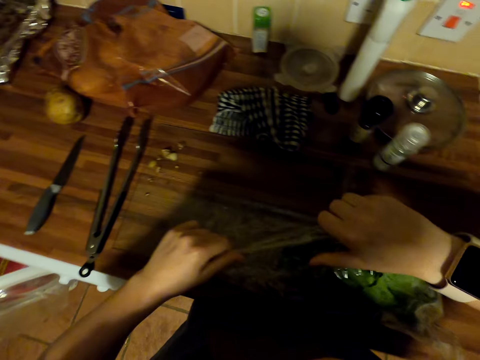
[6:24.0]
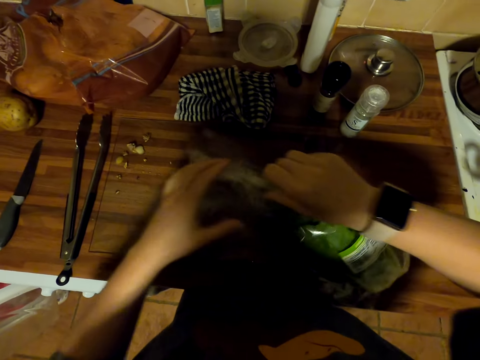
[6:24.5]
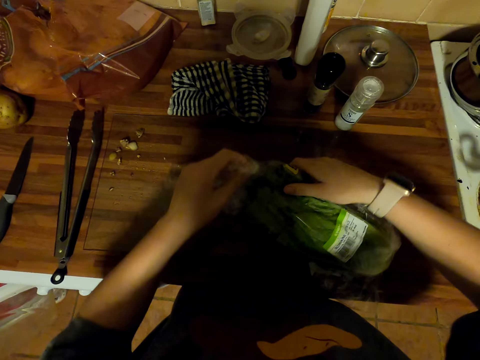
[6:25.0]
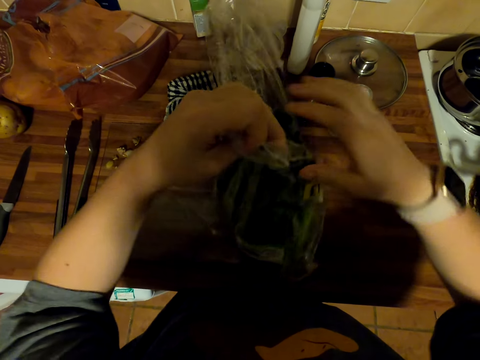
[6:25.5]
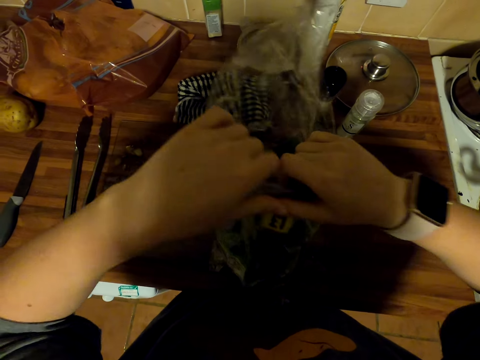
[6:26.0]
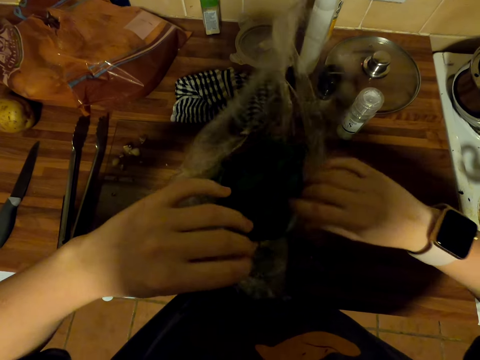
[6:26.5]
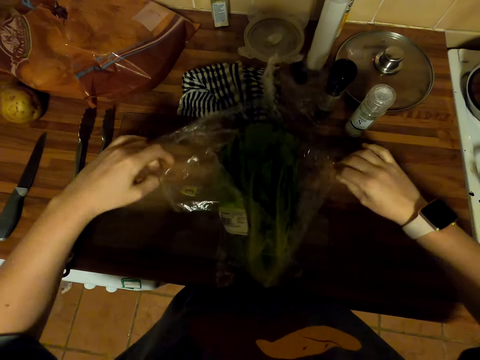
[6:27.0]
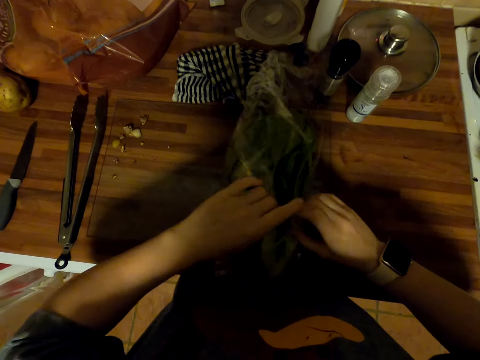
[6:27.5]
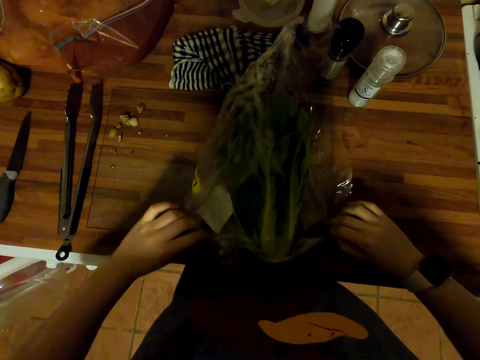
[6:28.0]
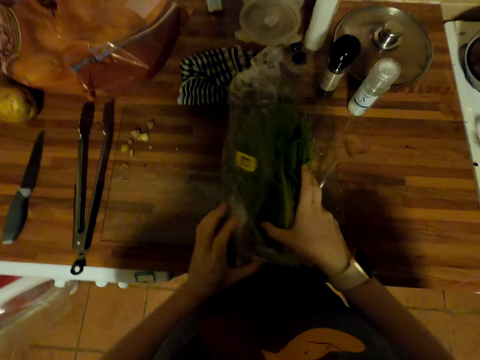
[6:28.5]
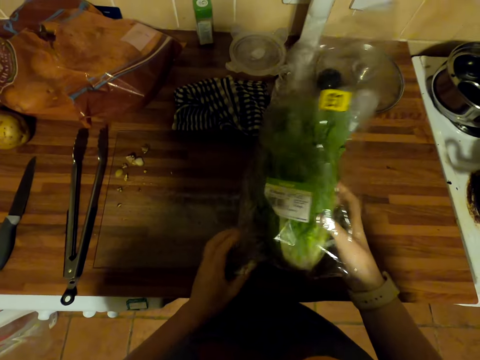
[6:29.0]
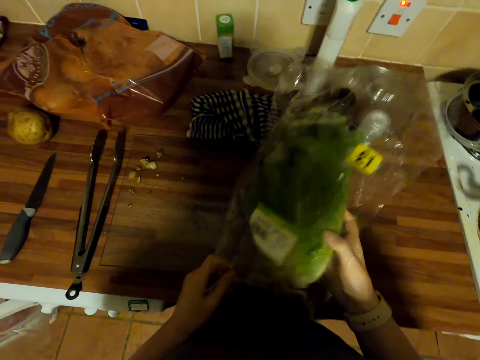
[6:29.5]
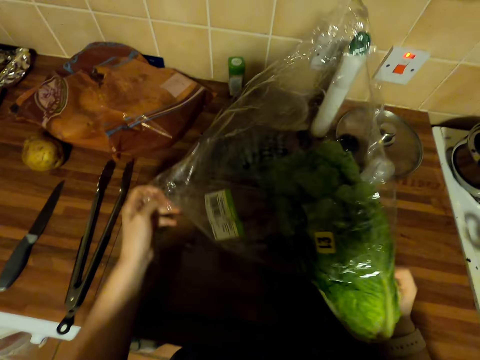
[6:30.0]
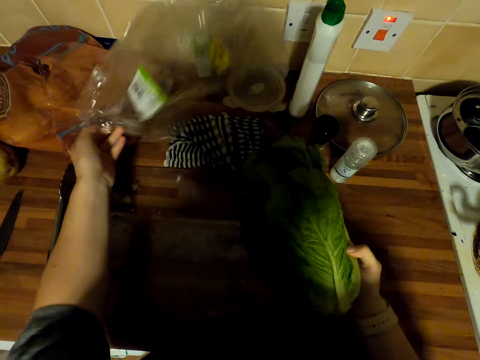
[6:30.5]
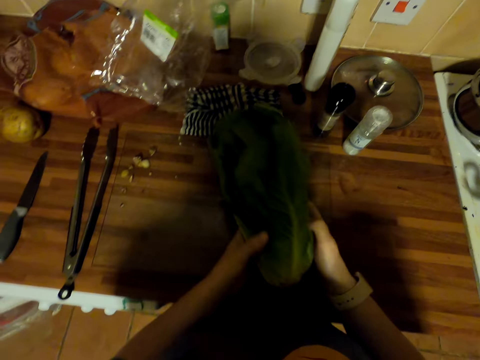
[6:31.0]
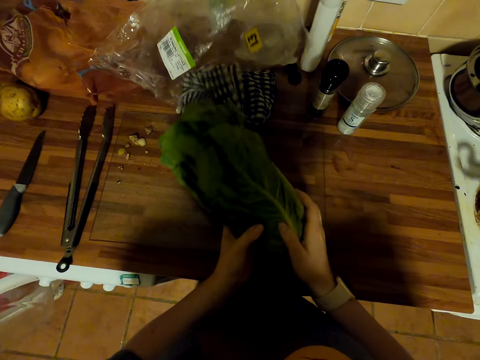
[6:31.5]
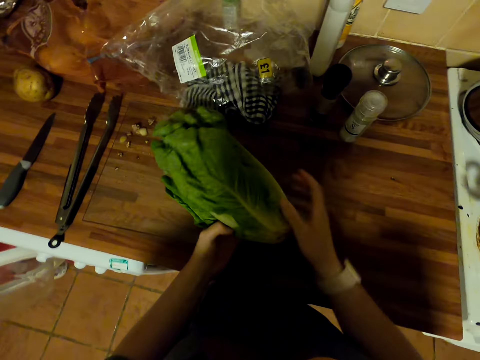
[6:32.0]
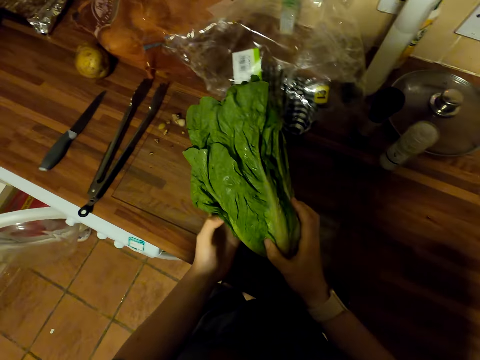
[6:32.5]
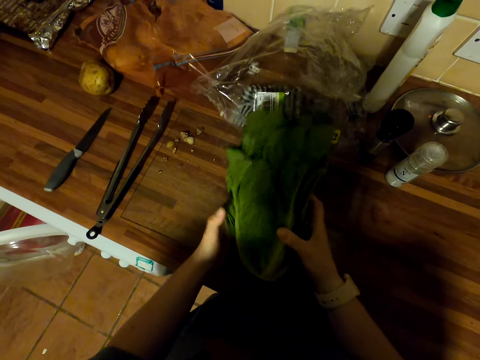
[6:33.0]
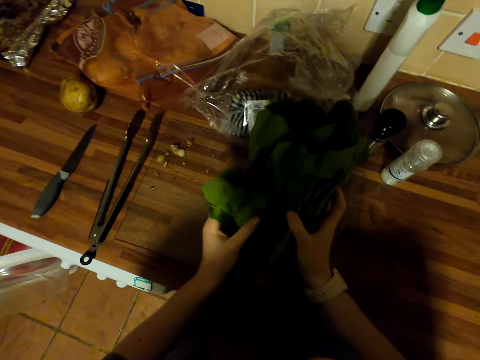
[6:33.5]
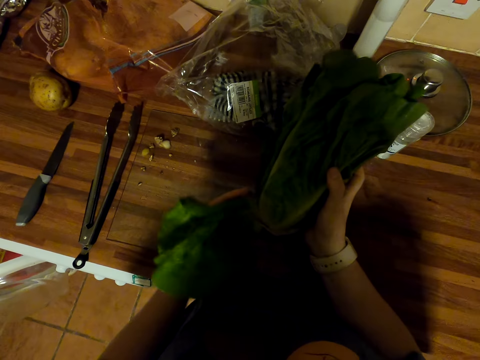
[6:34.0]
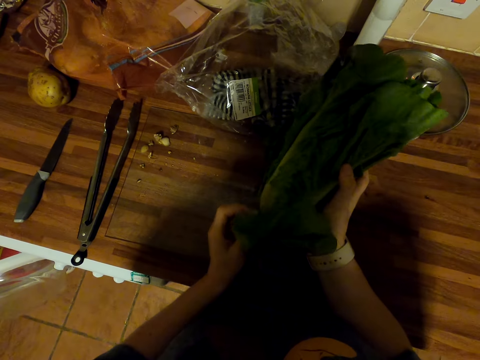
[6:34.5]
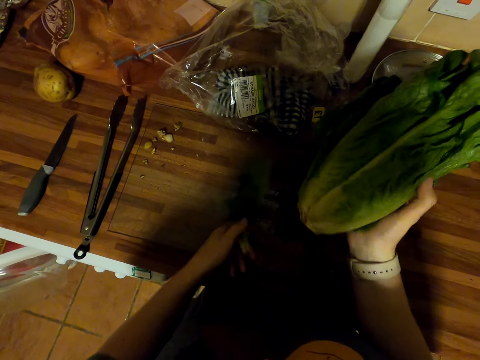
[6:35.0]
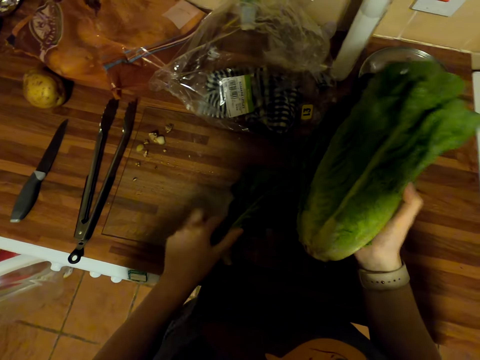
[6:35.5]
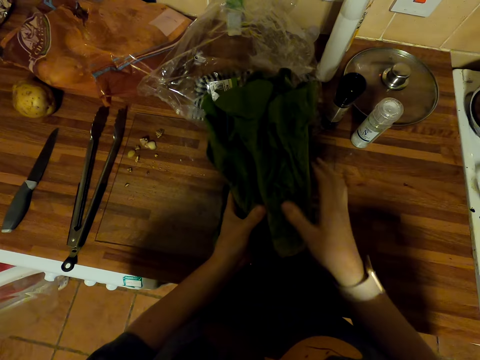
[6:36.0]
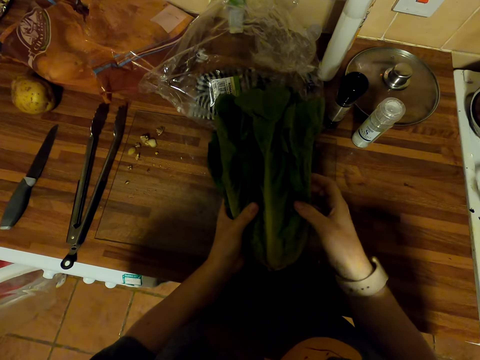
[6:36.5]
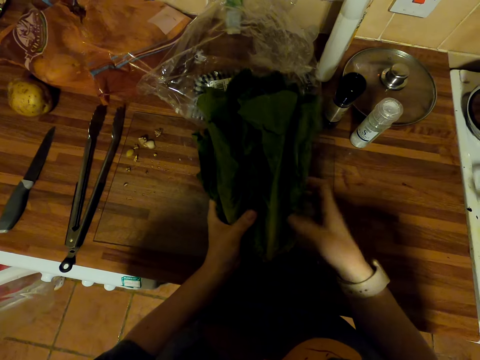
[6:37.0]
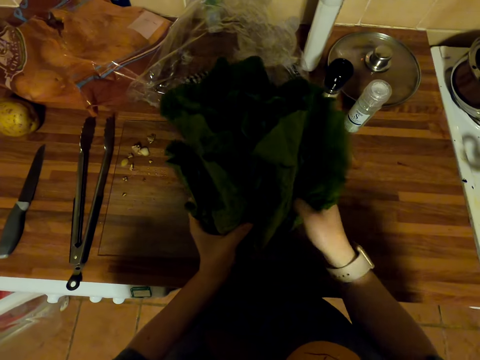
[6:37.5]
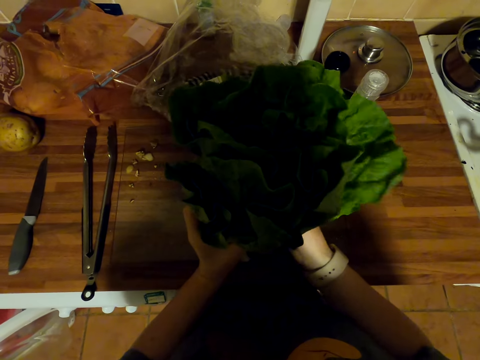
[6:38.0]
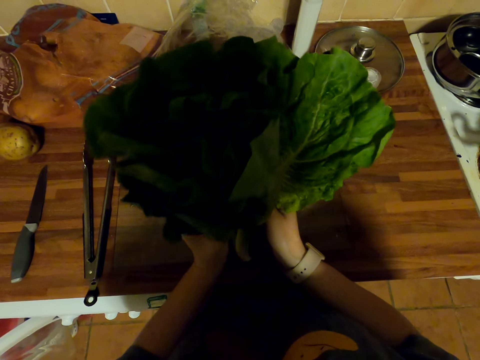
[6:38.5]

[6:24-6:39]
The camera wearer pulls the wrapper. They hold the spinach with both hands. They open the vegetable with hands. They cut the spinach. They put the spinach on the counter. They cut the spinach.

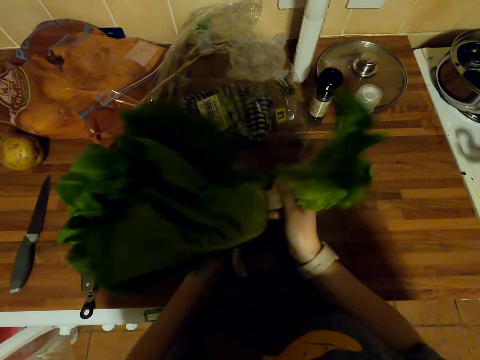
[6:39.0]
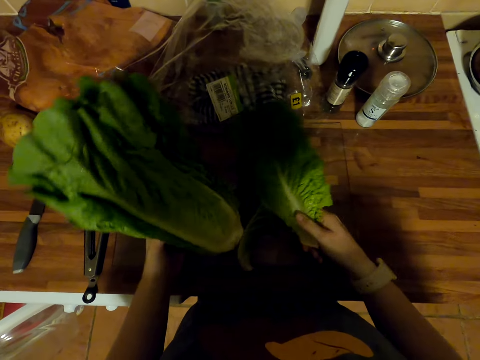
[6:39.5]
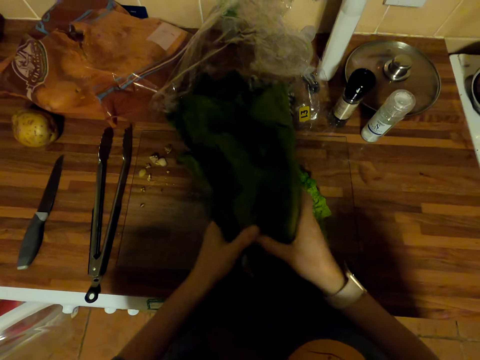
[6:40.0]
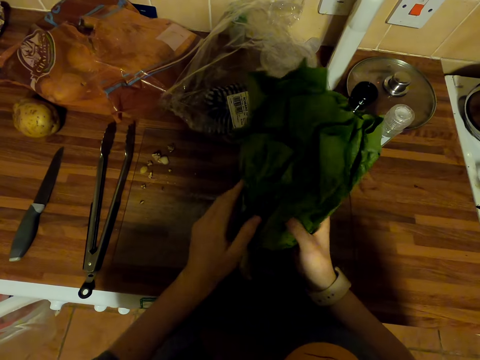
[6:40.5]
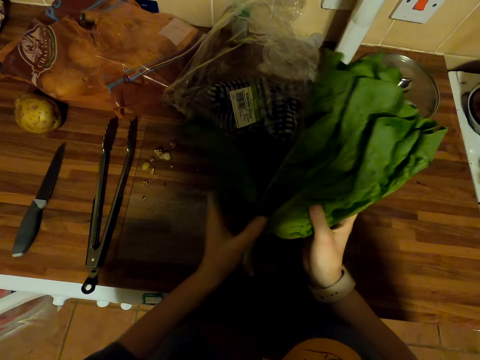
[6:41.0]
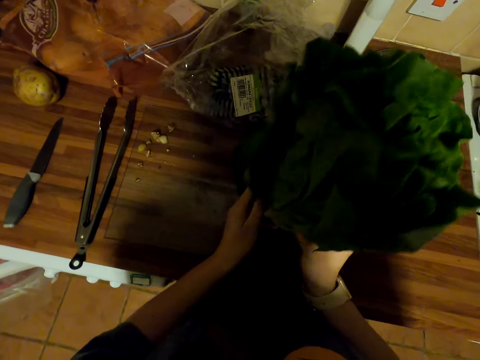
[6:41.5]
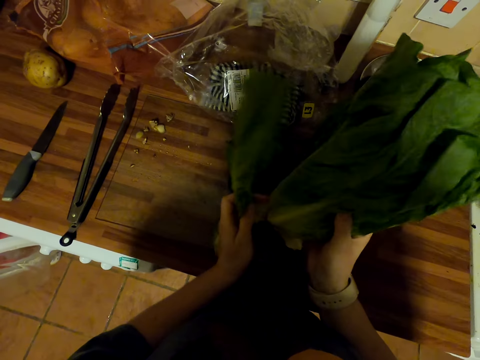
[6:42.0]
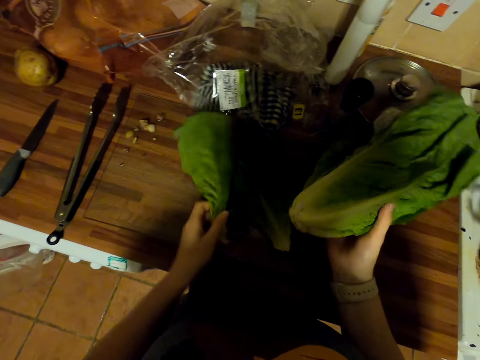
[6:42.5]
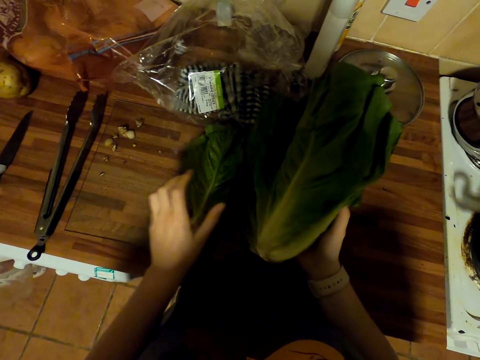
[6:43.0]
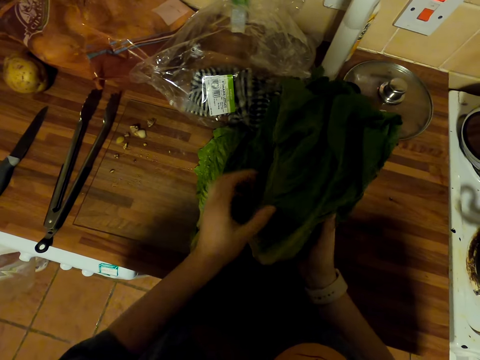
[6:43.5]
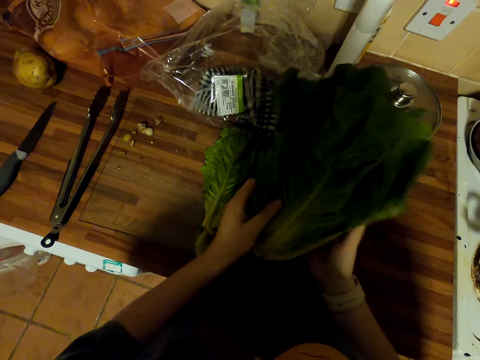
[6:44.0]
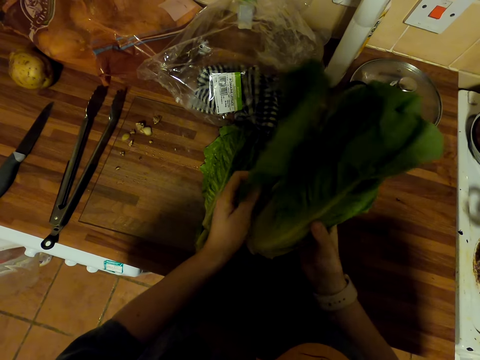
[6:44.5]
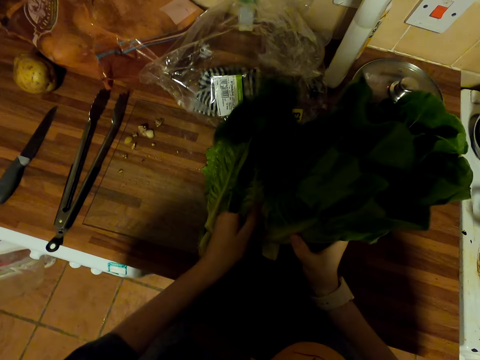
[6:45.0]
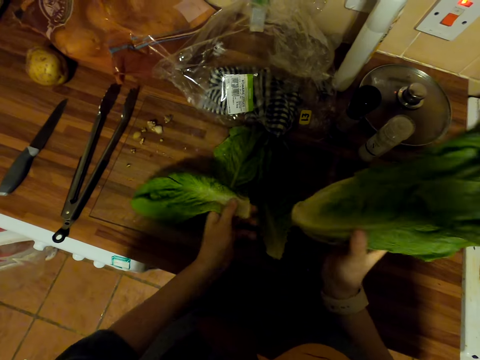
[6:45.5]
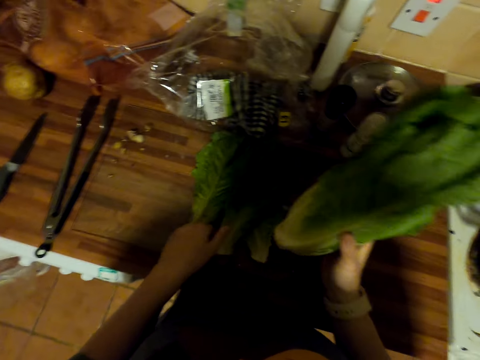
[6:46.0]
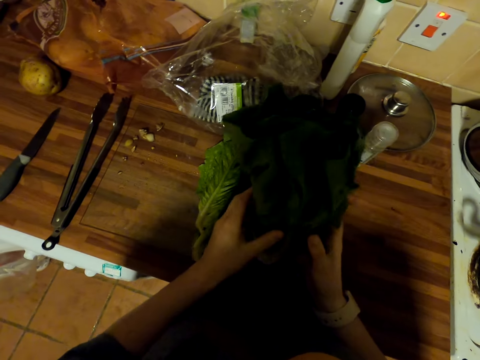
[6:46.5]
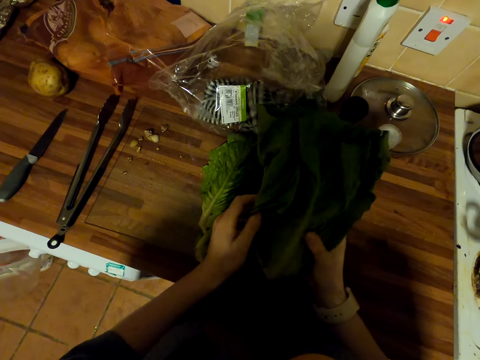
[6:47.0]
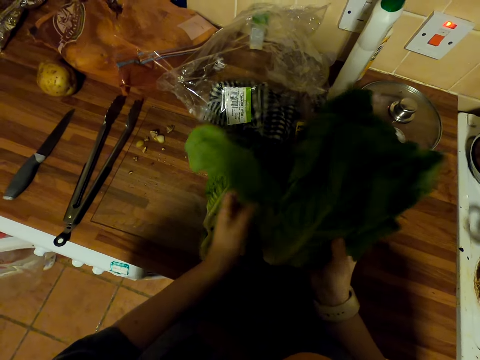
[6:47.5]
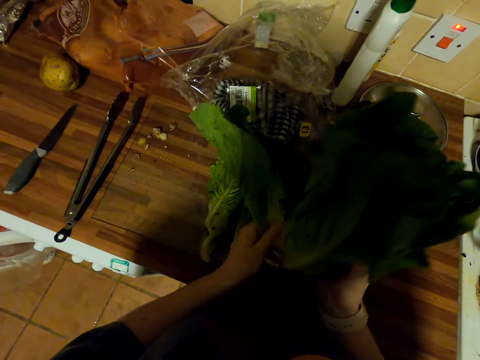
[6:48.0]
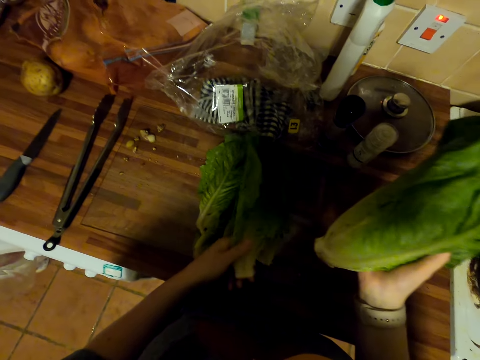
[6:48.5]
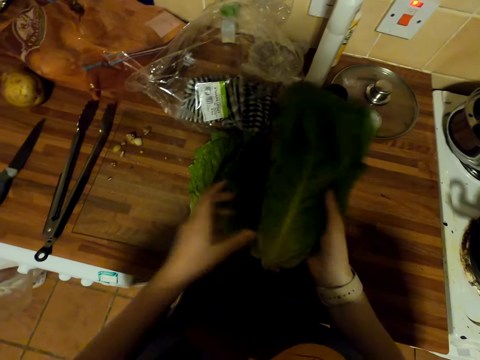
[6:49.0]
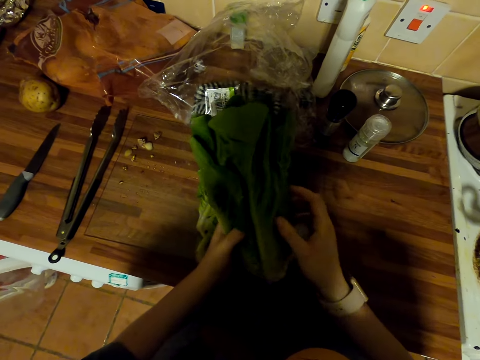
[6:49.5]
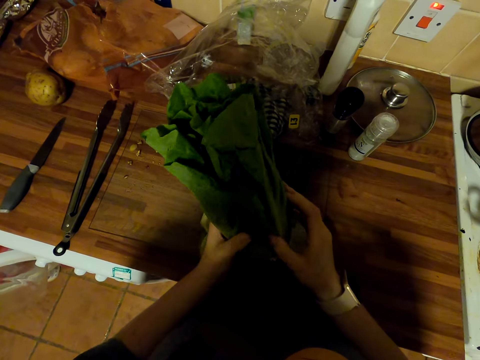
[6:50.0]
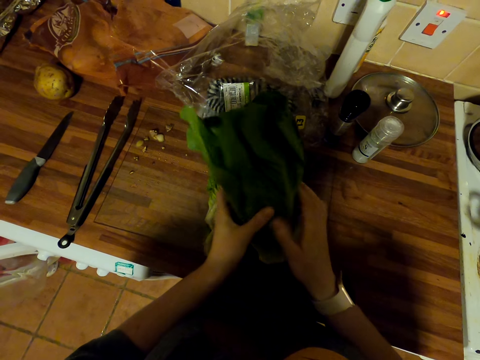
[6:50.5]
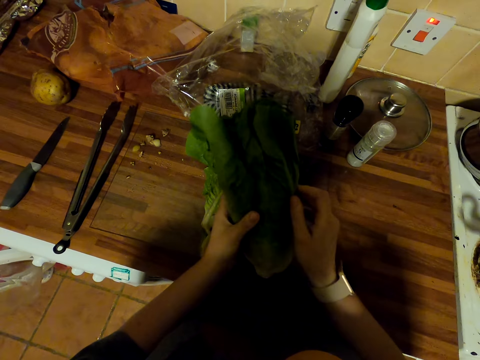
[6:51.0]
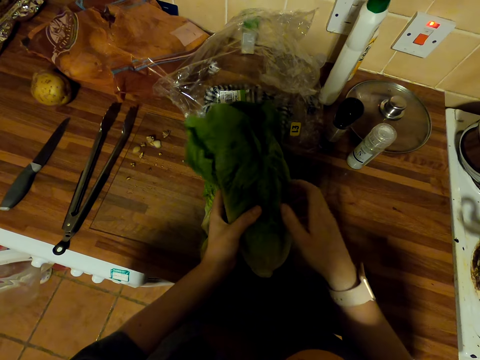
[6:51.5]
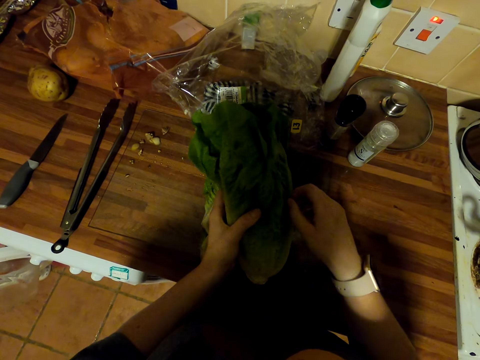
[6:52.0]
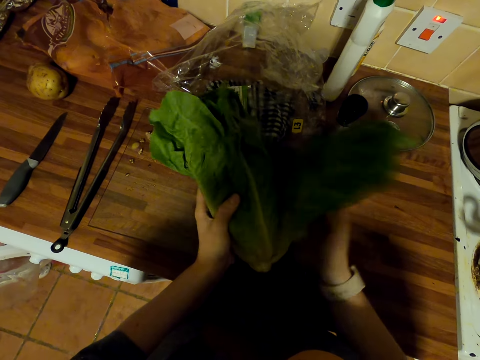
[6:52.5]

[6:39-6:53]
The camera wearer puts the spinach on the counter. They cut the spinach. They put the spinach on the counter. They cut the spinach. They put the spinach on the counter. They cut the spinach. They put the spinach on the counter. They hold the spinach with both hands.
